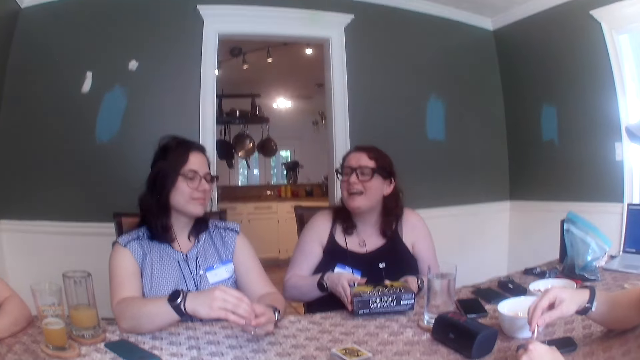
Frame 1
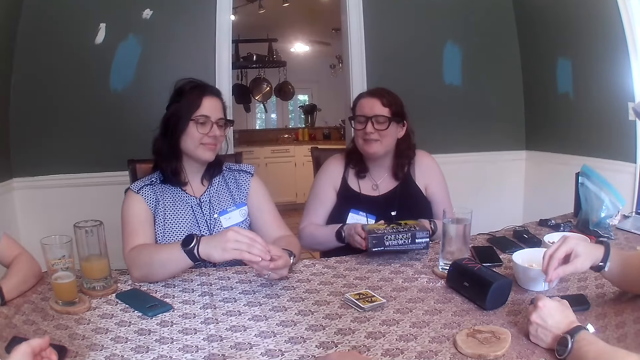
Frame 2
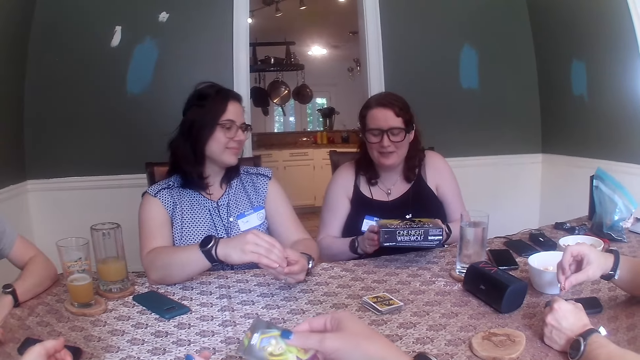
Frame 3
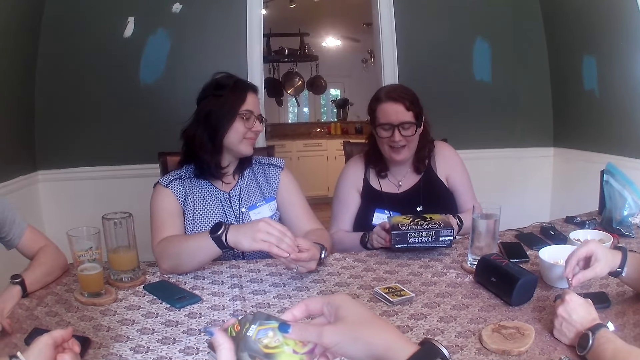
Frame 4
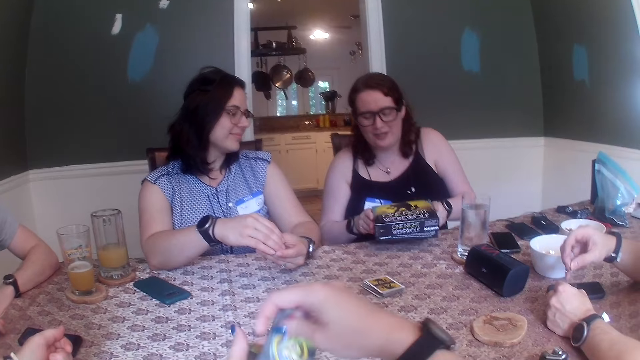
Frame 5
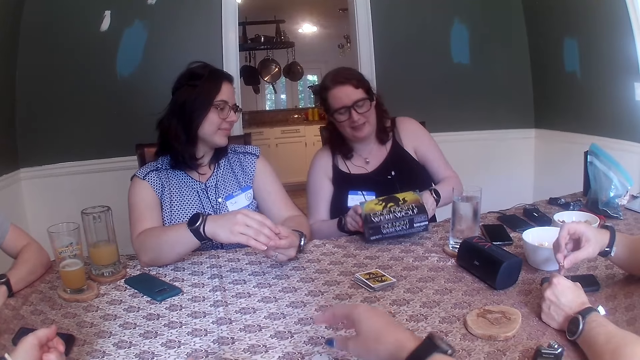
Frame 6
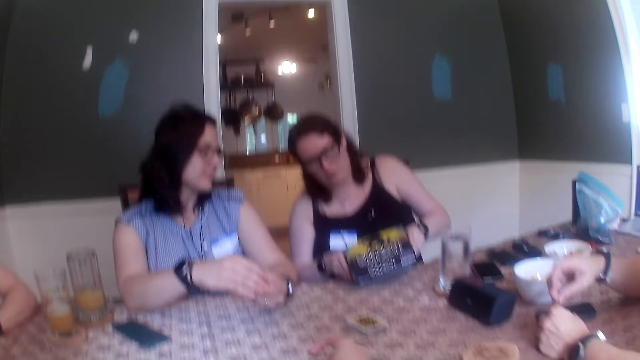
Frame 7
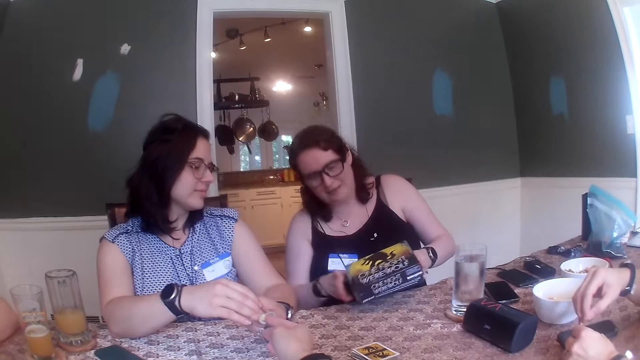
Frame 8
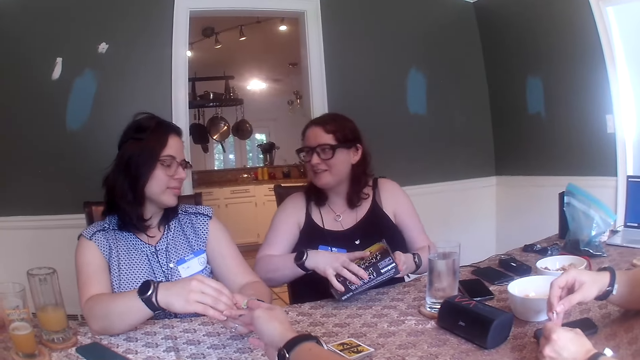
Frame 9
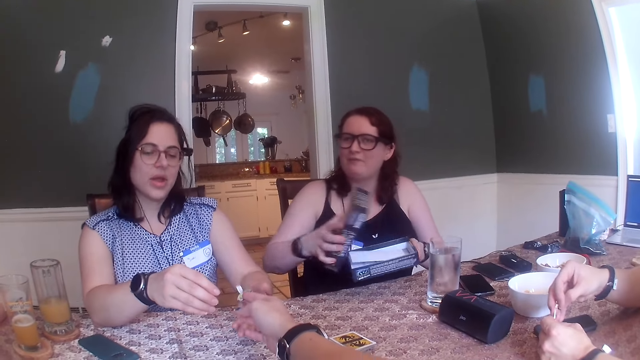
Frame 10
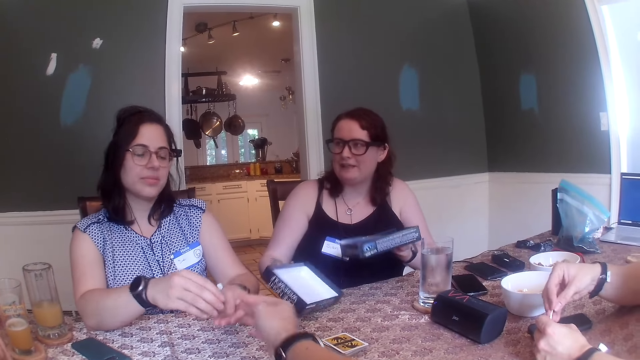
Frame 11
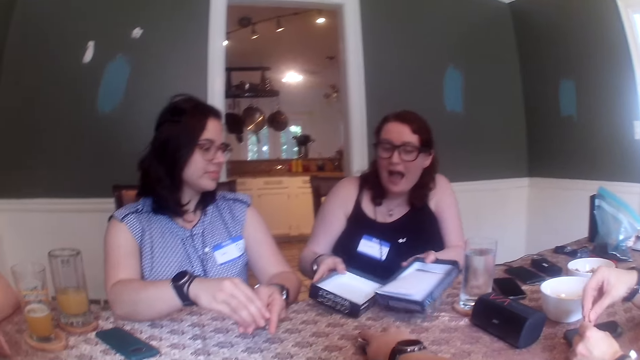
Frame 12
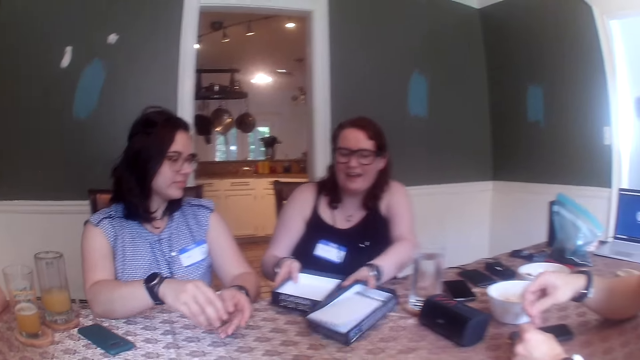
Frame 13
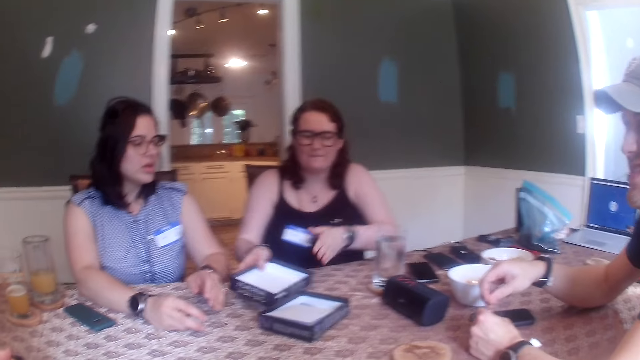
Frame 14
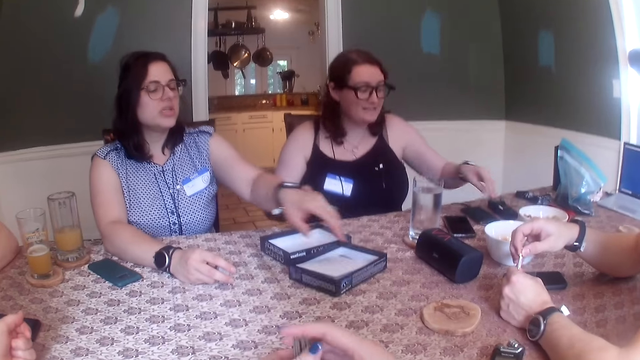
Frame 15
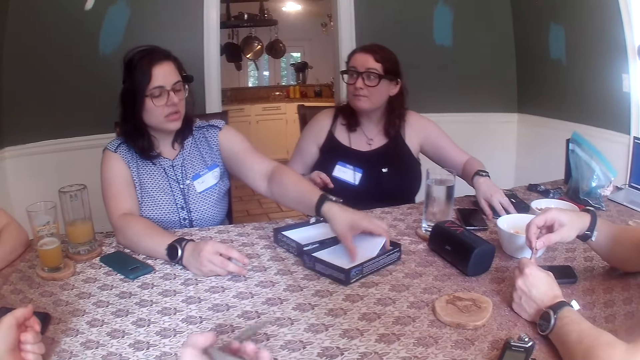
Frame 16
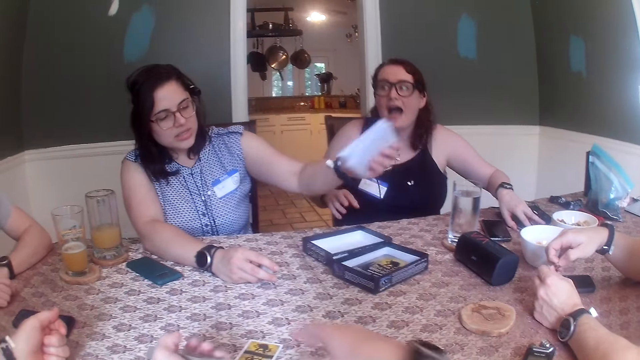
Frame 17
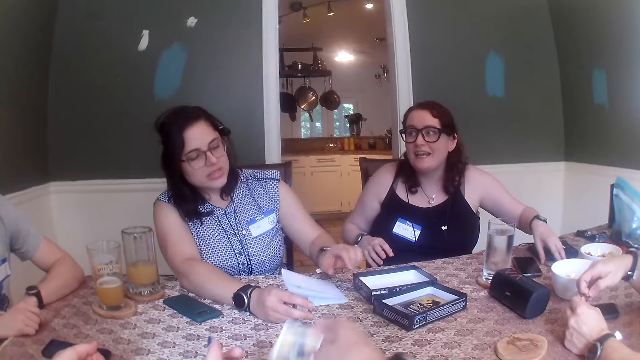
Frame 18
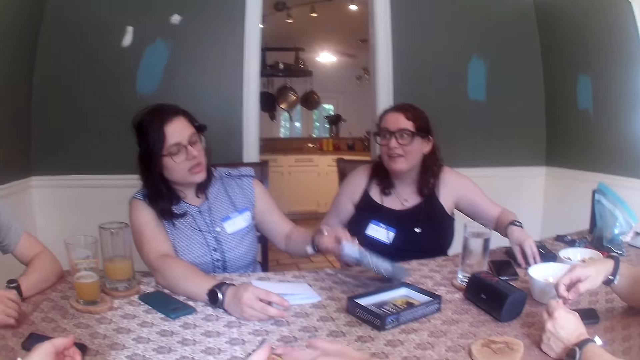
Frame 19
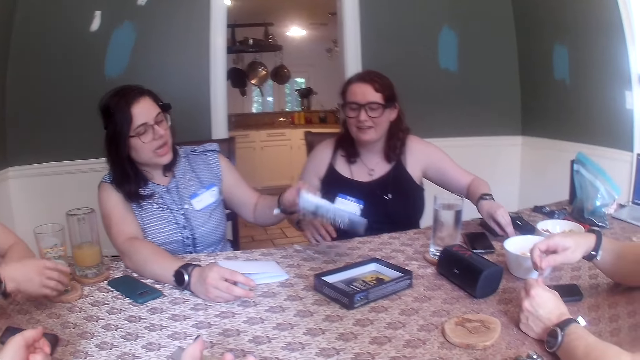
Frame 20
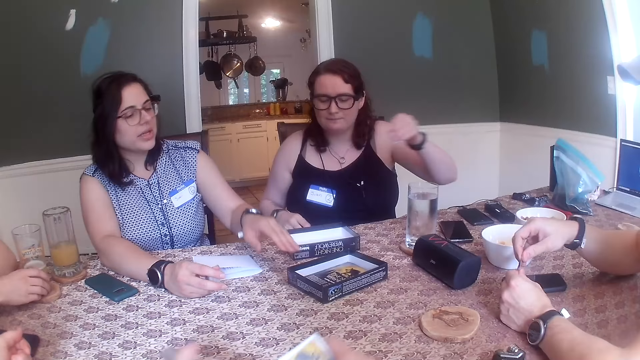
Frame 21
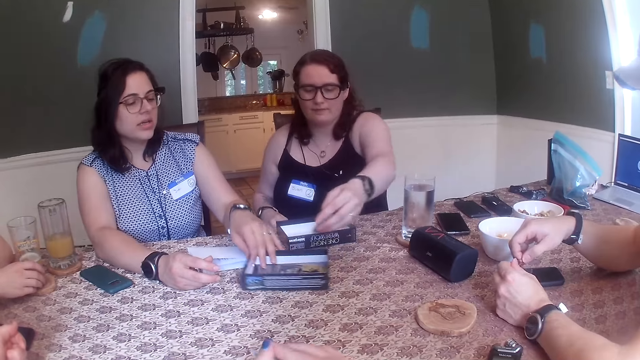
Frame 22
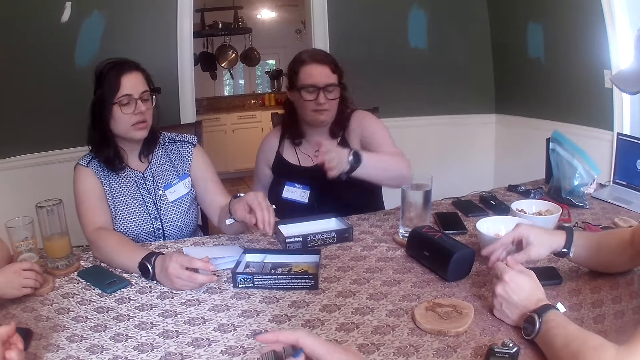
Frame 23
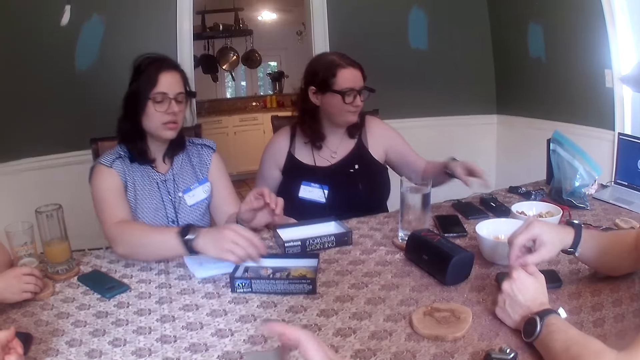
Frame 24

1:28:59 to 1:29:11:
The camera wearer picks up the cards from the table with her right hand. She takes the cards from her right hand with her left hand. She picks up the token from the table with her right hand. She hands over the werewolf token to a woman with her right hand. Another woman removes the cover of the box with her right hand. The first woman takes the token from the camera wearer with her left hand. The other woman puts the cover of the box on the table with her right hand. The first woman takes the token in her left hand with her right hand. The other woman puts the opened box on the table with her left hand. The camera wearer shifts the bunch of cards on the table with her right hand. She adjusts the cards in her left hand with her right hand. The first woman picks up a paper from the box with her left hand. The camera wearer picks up the card from the table with her right hand. The first woman puts the paper on the table with her left hand. The other woman picks up tokens from the table with her left hand. The first woman picks up the cover of the box from the table with her left hand. The camera wearer puts the card in her right hand into her left hand. She picks up the card from the table with her right hand. The first woman puts the cover on the table with her left hand. The other woman drops the token in the box with her left hand. The camera wearer puts the card in her right hand into her left hand. The first woman shifts the box on the table with her left hand.

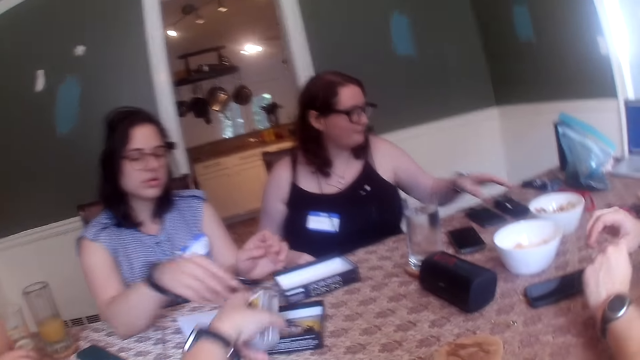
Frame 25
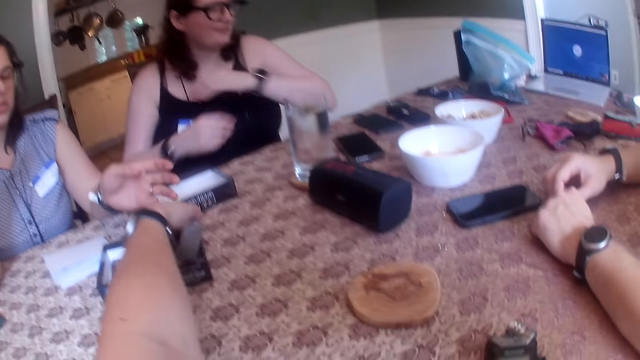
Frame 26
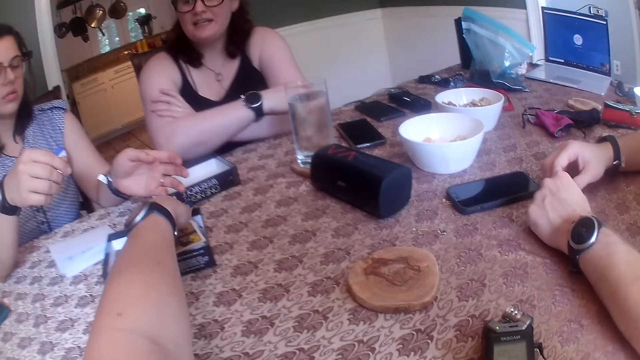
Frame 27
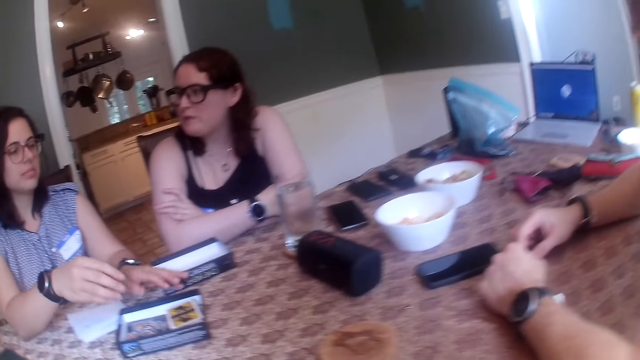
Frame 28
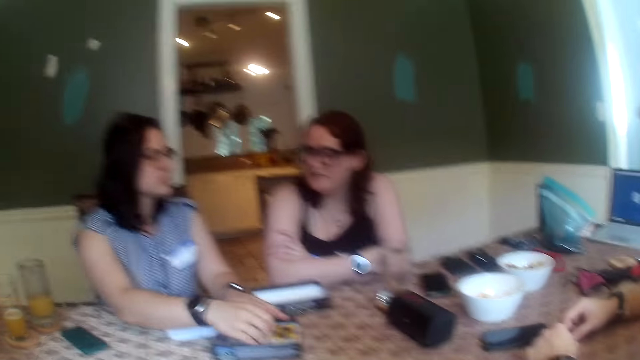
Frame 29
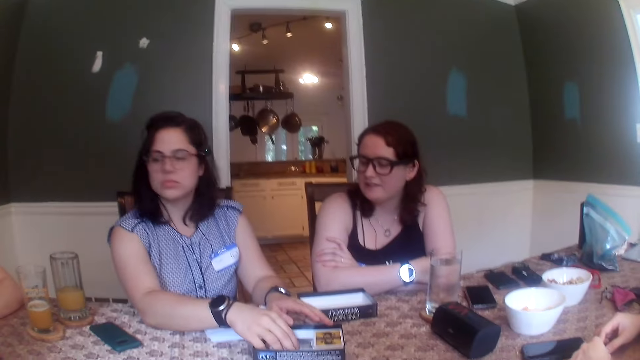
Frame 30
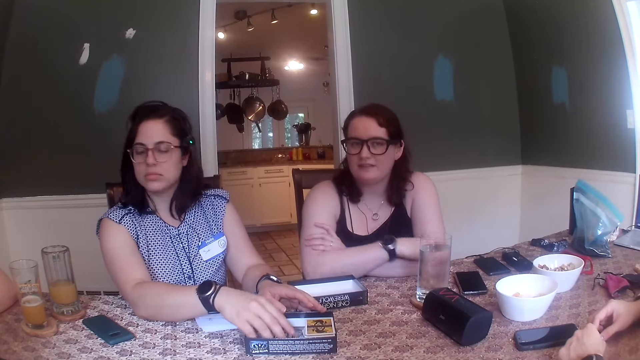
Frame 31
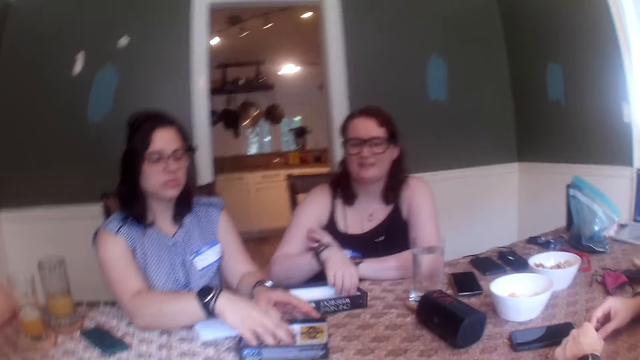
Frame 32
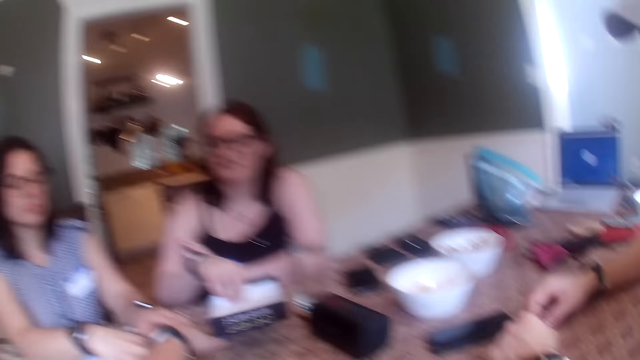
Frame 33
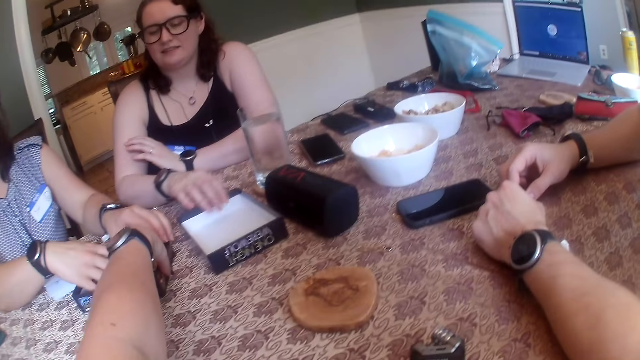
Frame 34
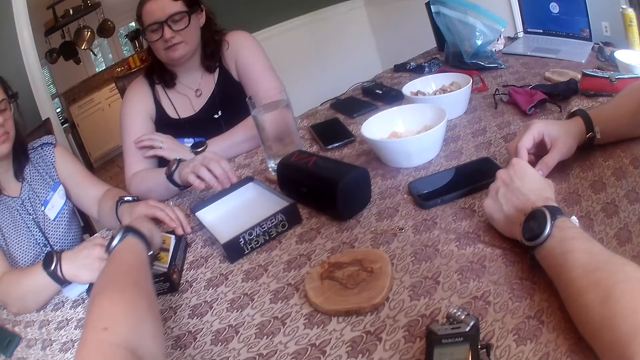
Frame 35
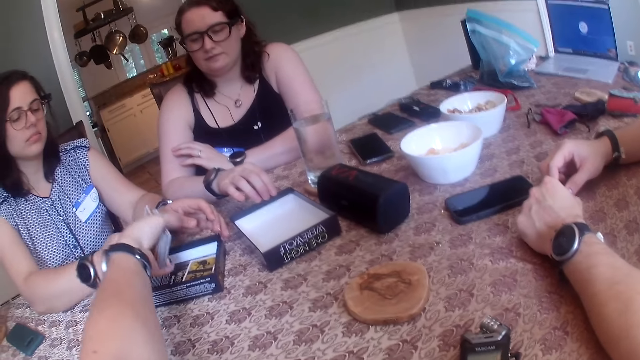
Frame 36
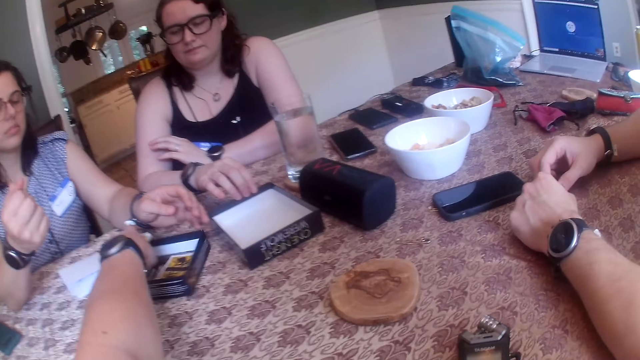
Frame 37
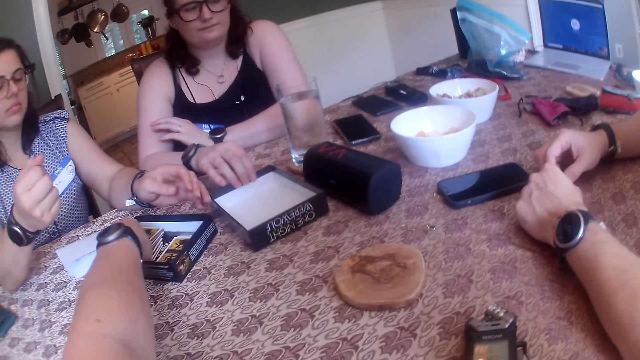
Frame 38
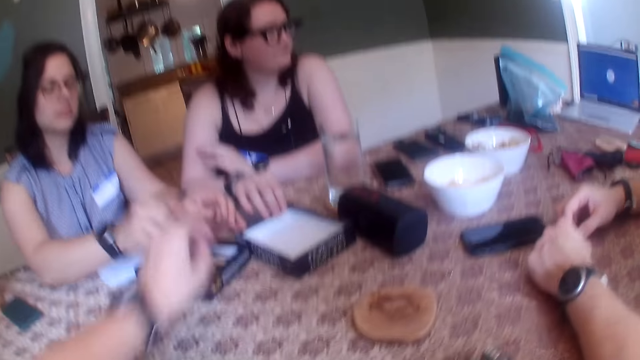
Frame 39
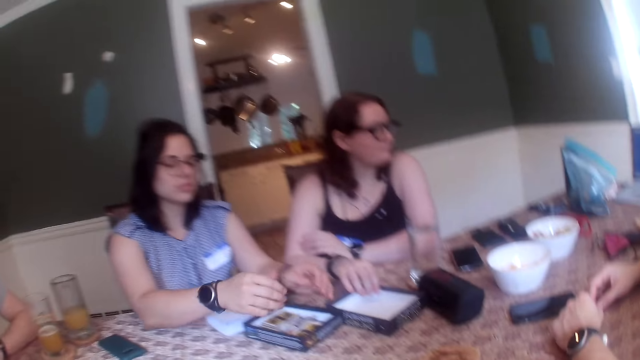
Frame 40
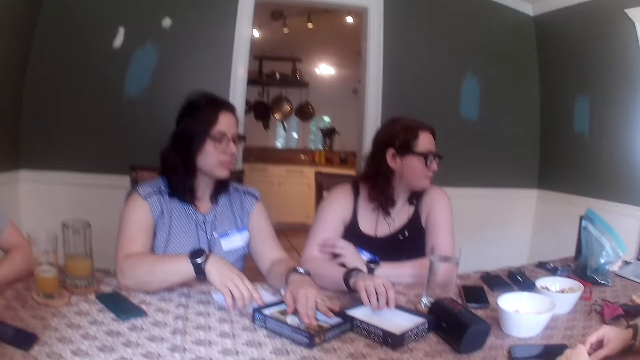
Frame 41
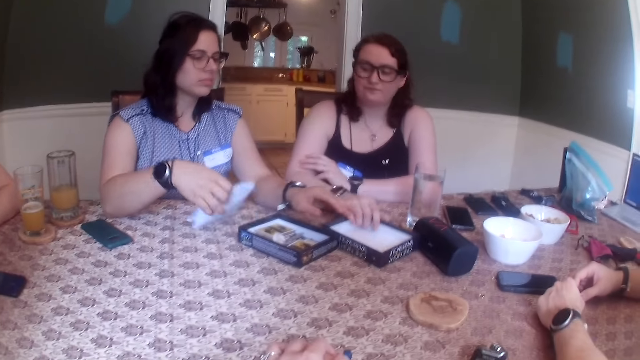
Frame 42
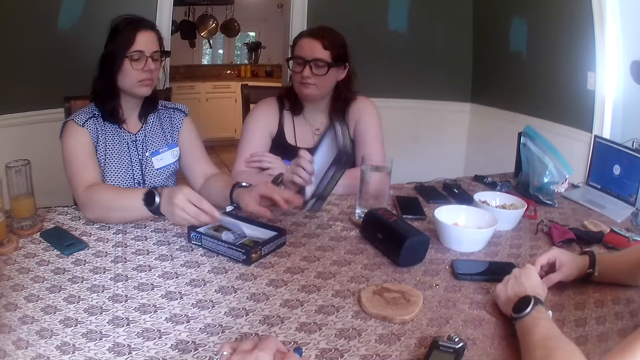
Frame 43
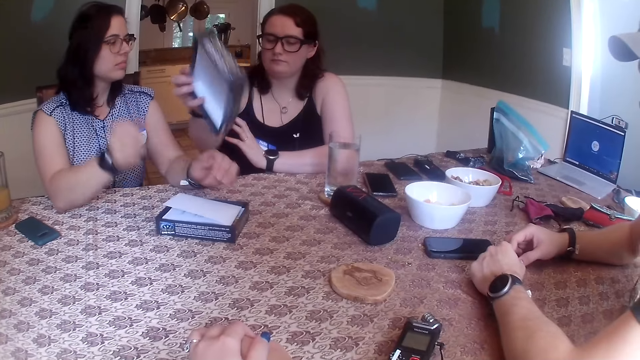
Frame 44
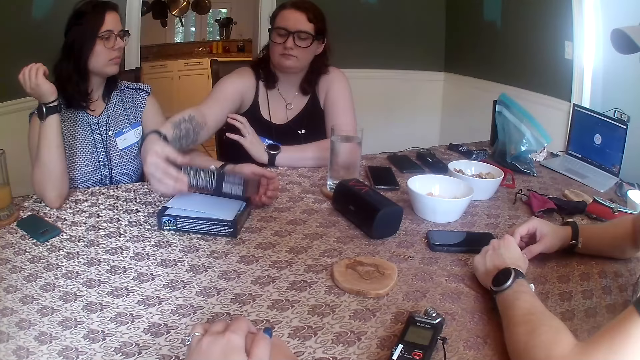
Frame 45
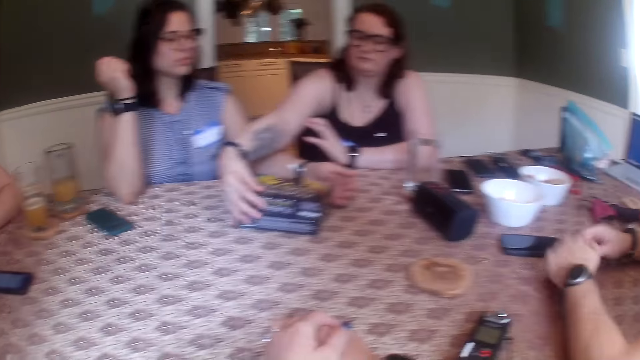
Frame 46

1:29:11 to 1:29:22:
A woman puts the token into the box with her right hand. Another woman touches a dictaphone on the table with her left hand. The camera wearer puts the cards into the box with her left hand. The first woman arranges the tokens in the box with her right hand. The other woman shifts the cover of the box on the table with her right hand and picks up the cover of the box on the table with her right hand. The camera wearer picks up cards from the box with her left hand. The other woman puts the cover of the box on the table with her right hand. The camera wearer arranges the cards in the box. She puts the cards in the box with her left hand. The first woman puts the tokens in the box with her right hand, shifts the tokens in the box with her left hand, and picks up the paper from the table with her right hand. The other woman picks up the cover of the box on the table with her right hand. The first woman puts the paper into the box with her right hand. The other woman closes the box with the cover in her right hand.
